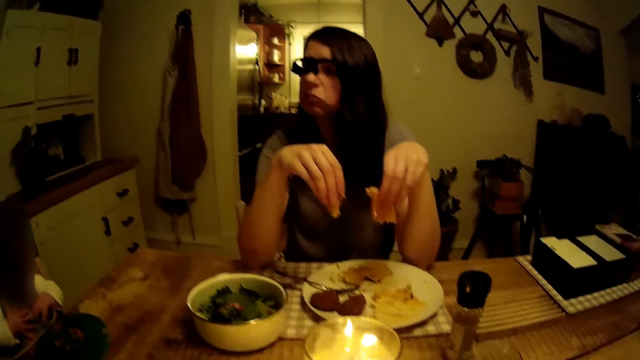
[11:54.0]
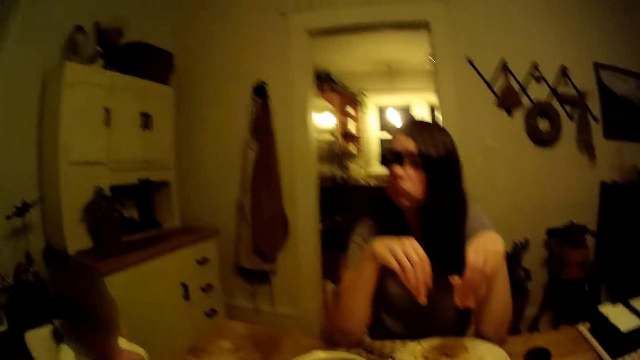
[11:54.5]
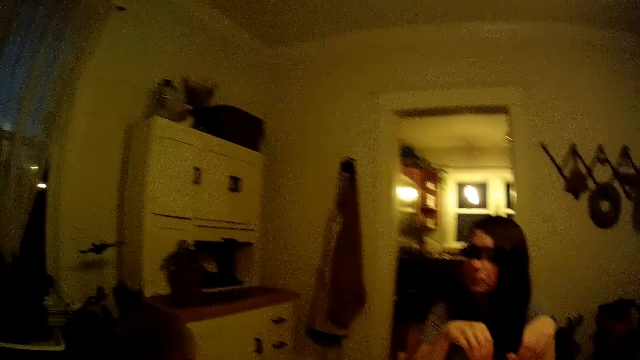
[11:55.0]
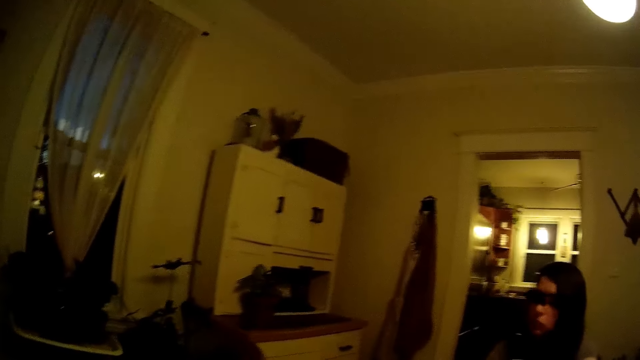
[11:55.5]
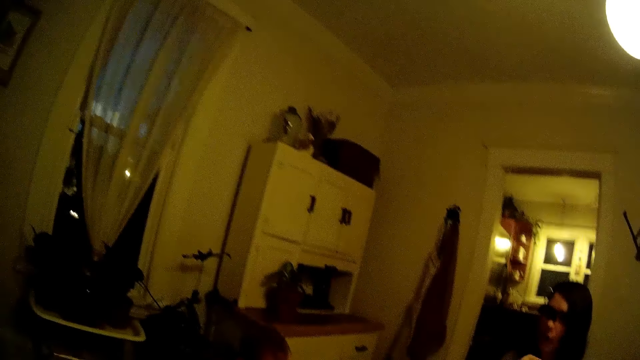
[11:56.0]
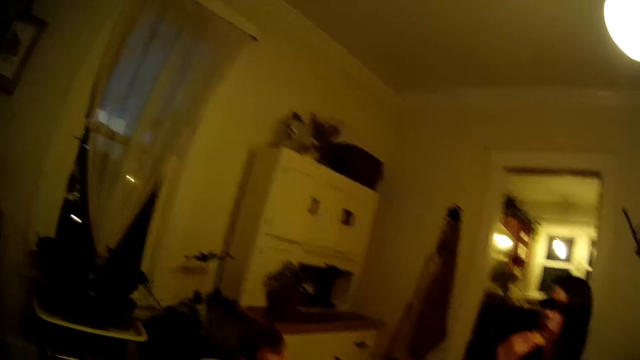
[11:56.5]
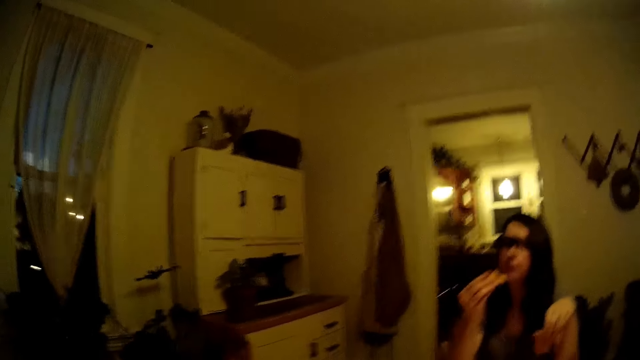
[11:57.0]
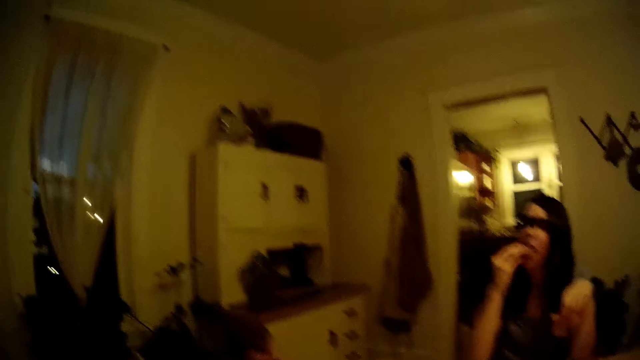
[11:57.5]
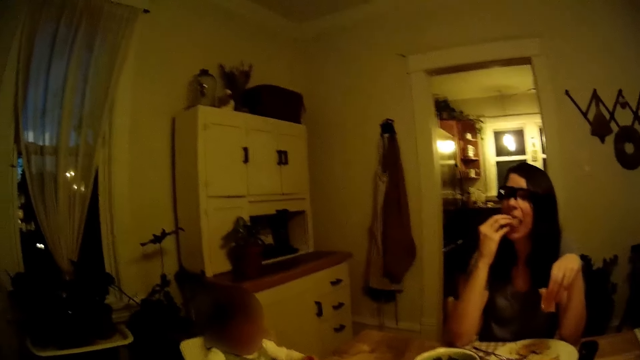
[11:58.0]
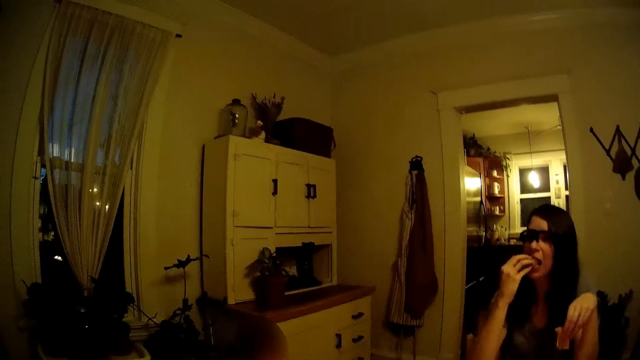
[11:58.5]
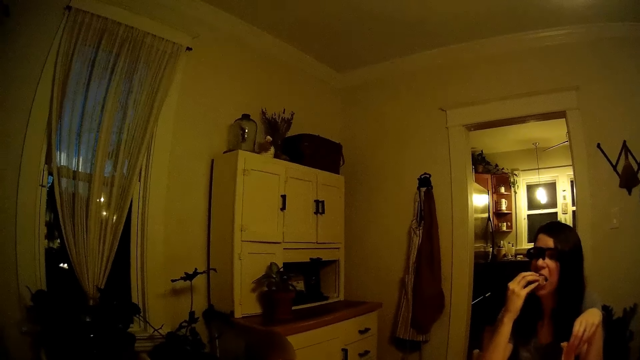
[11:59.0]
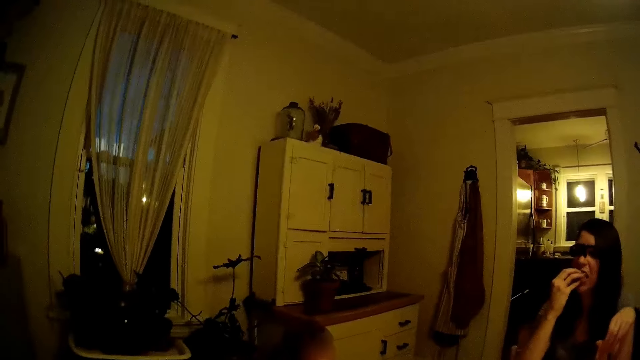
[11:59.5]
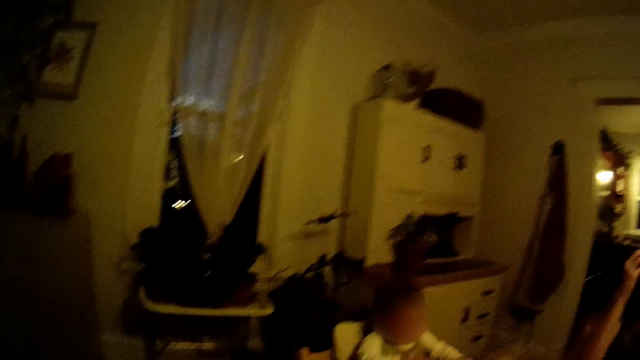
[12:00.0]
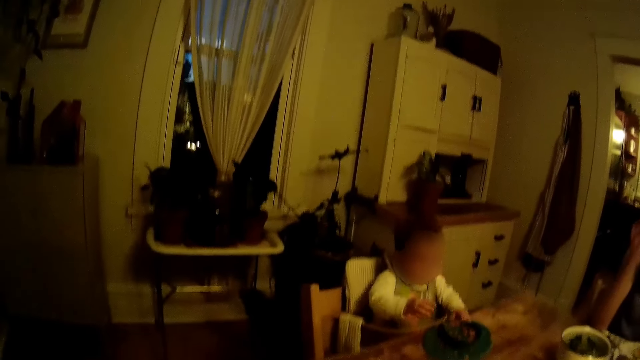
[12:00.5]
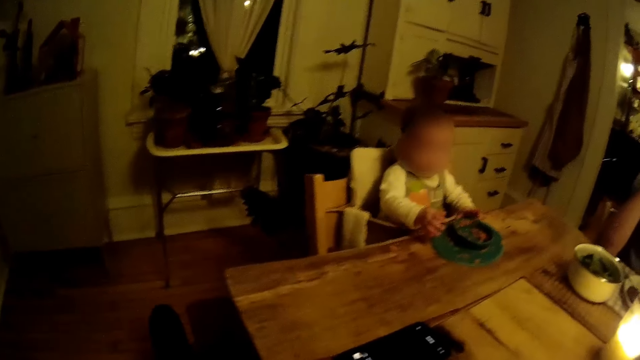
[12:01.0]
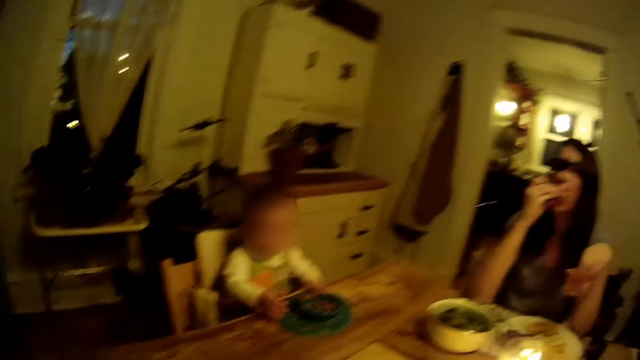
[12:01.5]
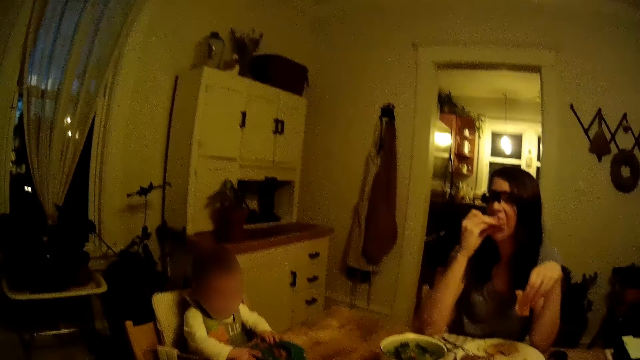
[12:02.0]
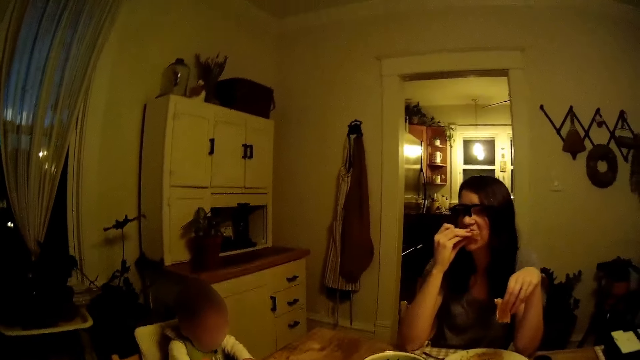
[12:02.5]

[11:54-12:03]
The camera wearer looks around the house.

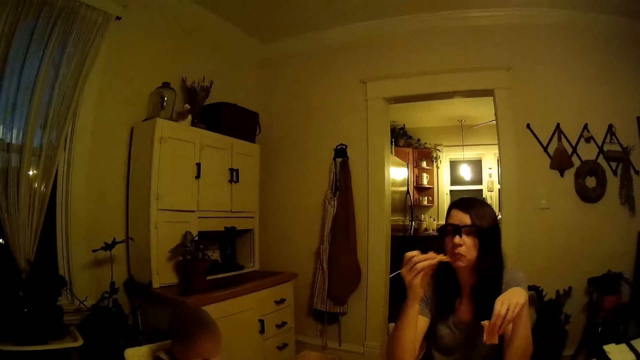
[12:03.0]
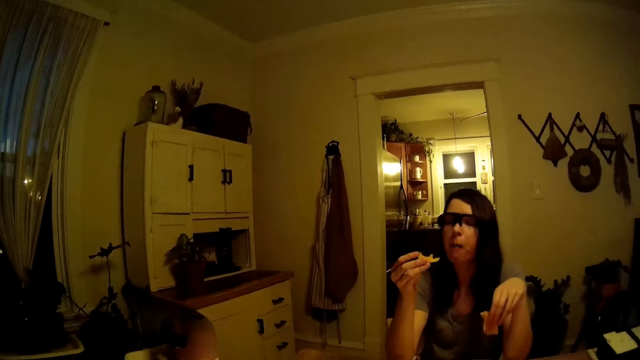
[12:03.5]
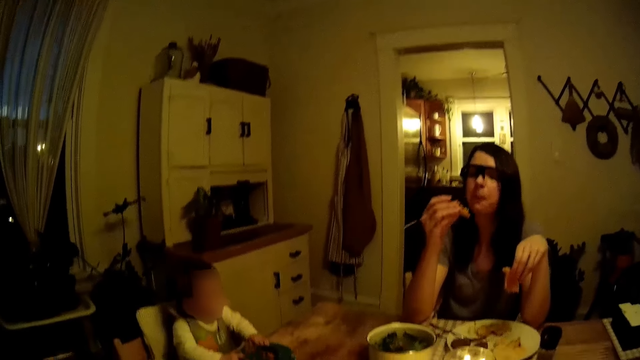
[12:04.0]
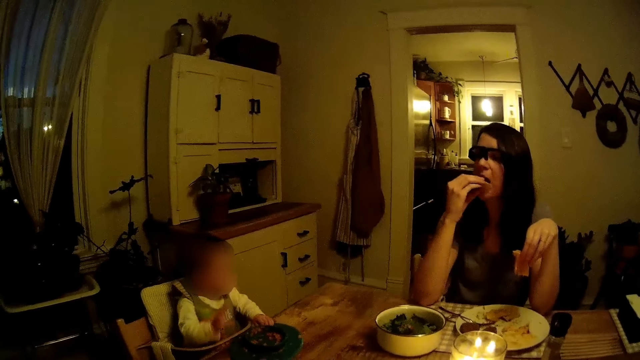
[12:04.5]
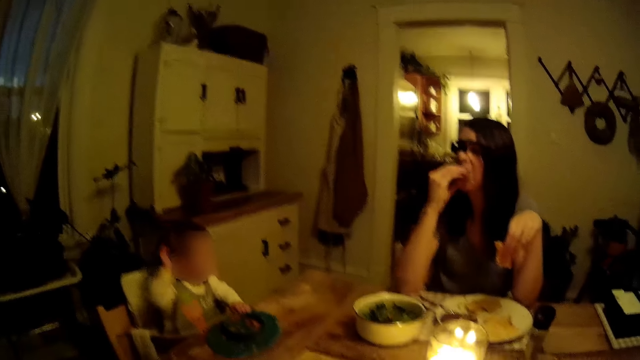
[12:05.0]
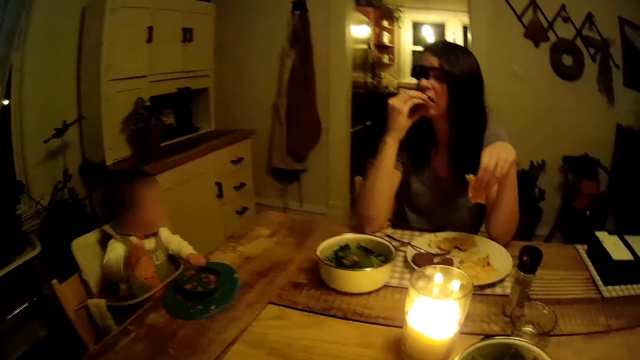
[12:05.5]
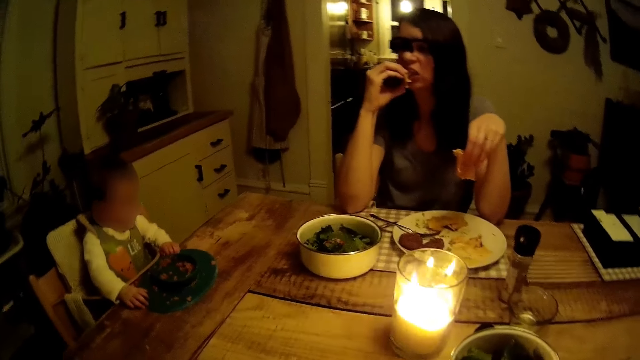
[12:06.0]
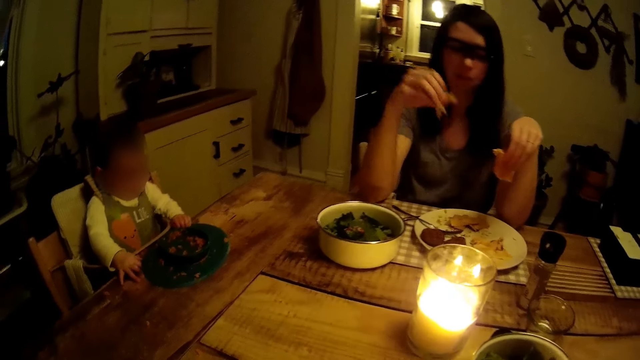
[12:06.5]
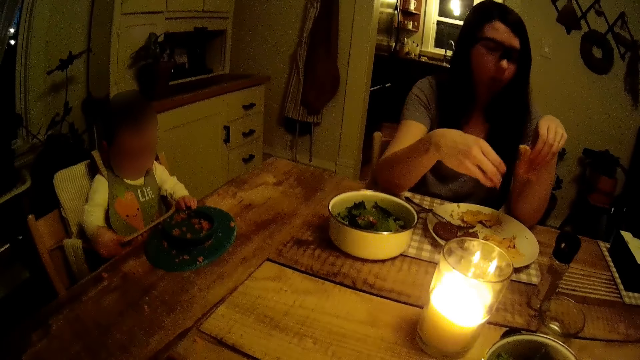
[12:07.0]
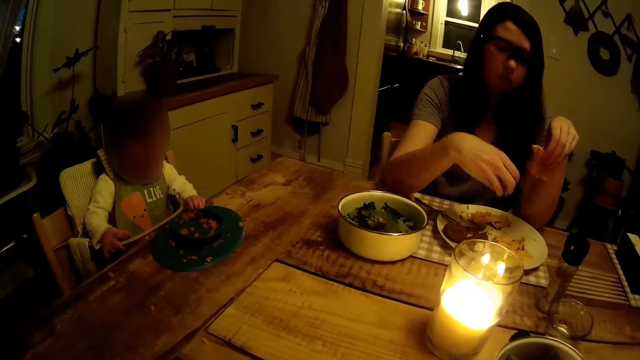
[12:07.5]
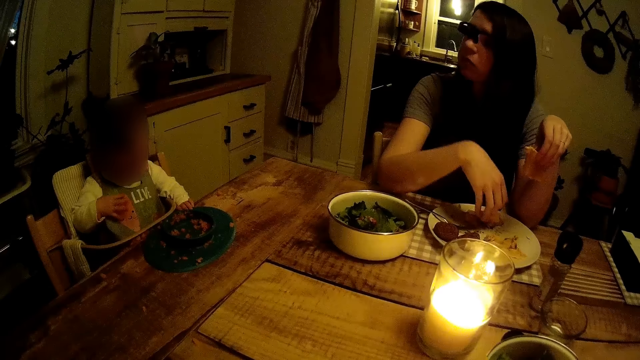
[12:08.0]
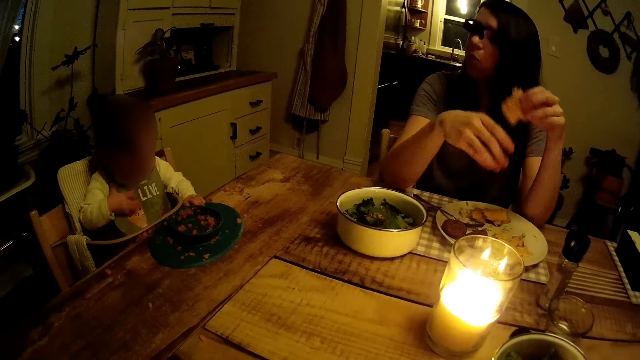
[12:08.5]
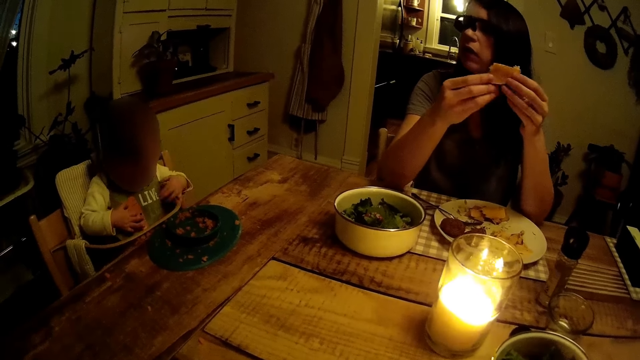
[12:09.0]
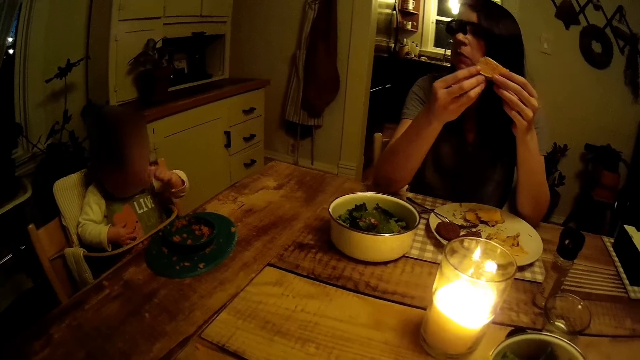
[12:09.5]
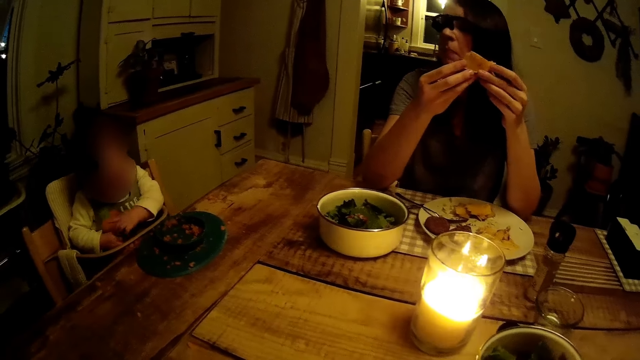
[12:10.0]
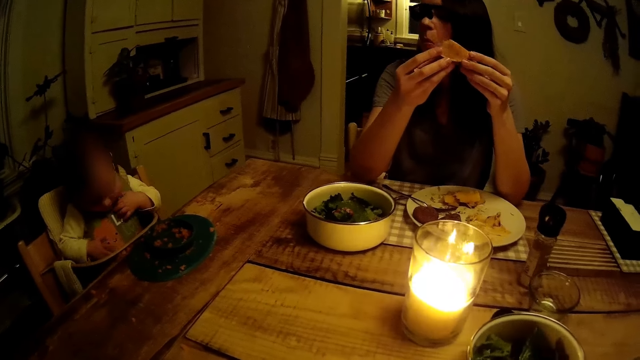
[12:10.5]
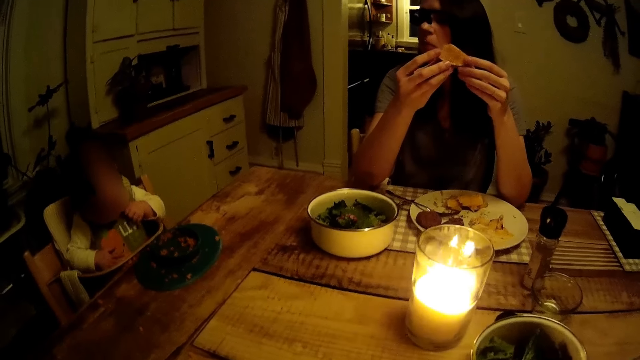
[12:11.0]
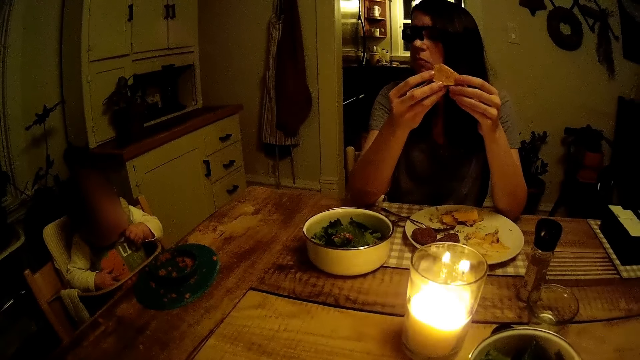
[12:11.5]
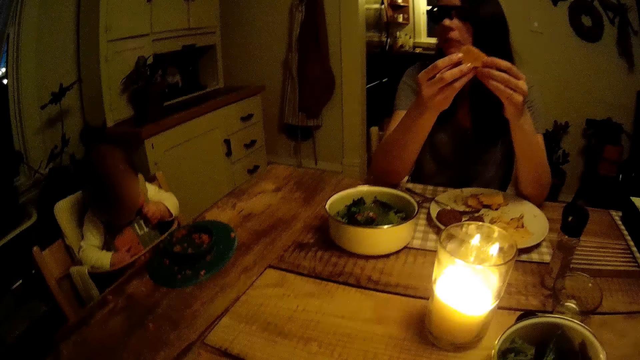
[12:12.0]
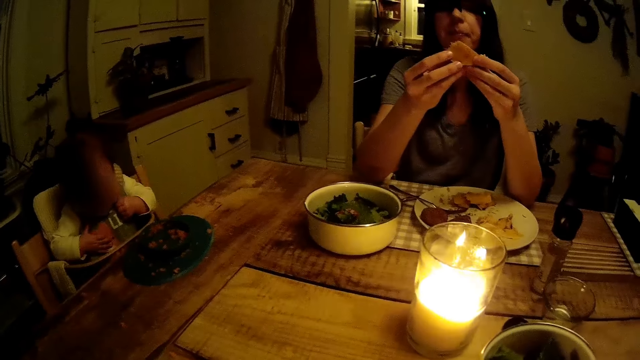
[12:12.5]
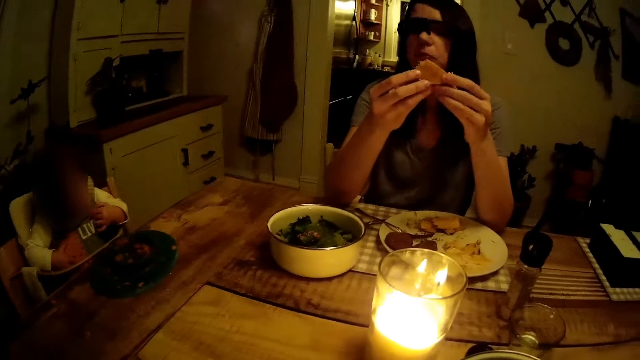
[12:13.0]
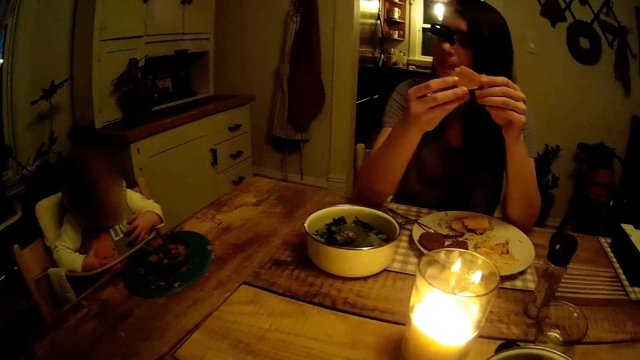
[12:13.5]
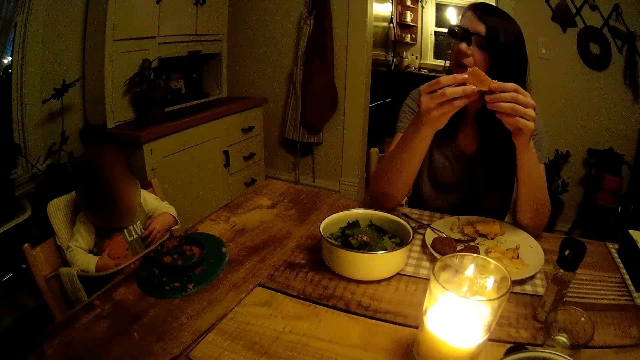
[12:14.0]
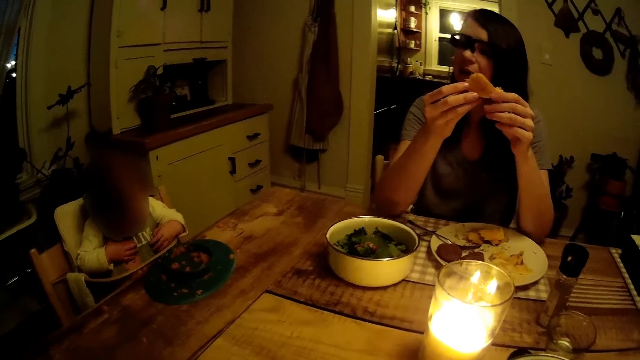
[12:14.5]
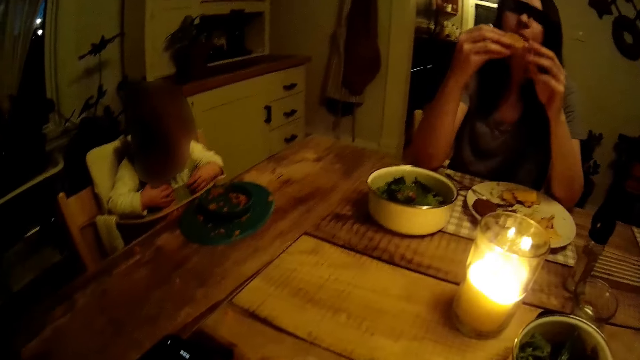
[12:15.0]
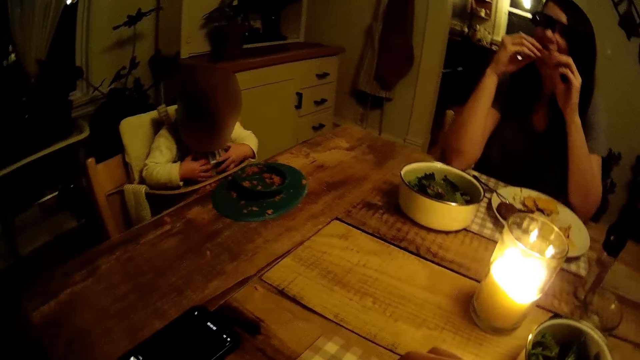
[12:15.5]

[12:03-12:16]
The camera wearer talks to a woman. The woman interacts with the baby.
